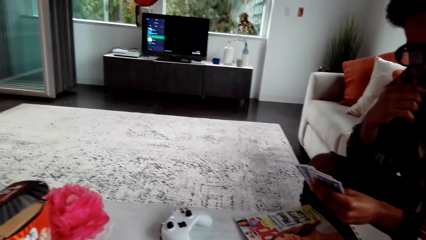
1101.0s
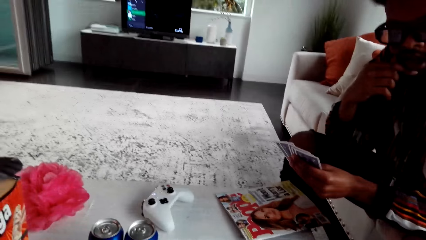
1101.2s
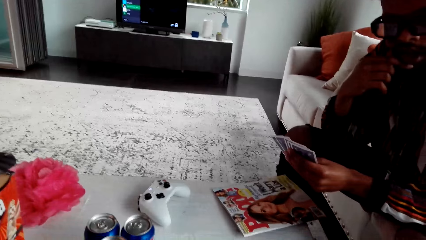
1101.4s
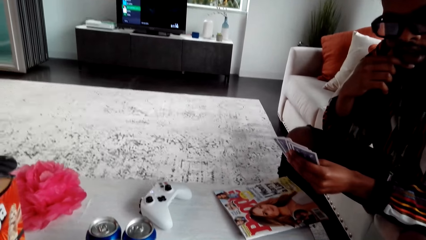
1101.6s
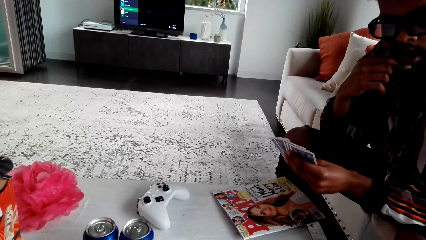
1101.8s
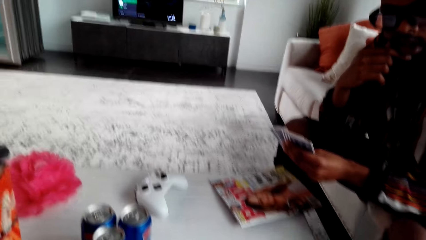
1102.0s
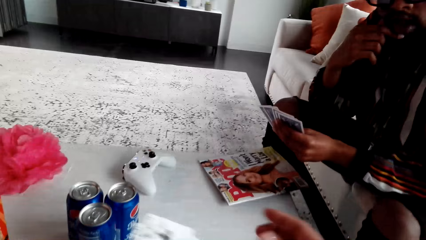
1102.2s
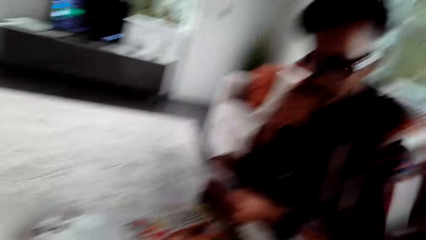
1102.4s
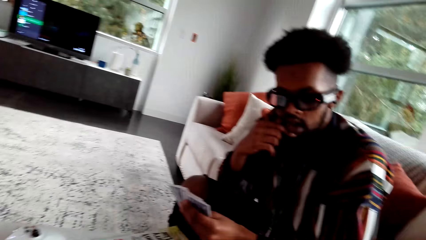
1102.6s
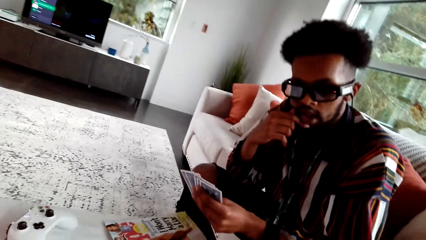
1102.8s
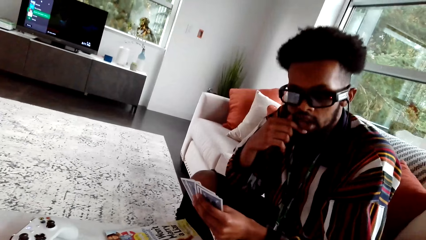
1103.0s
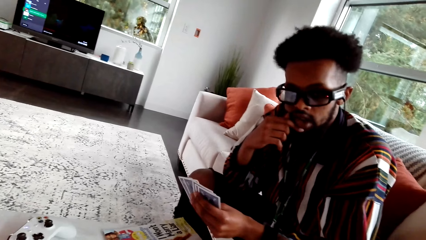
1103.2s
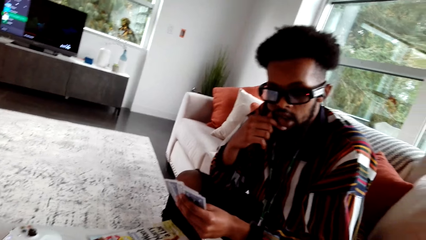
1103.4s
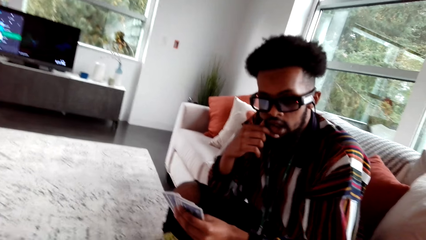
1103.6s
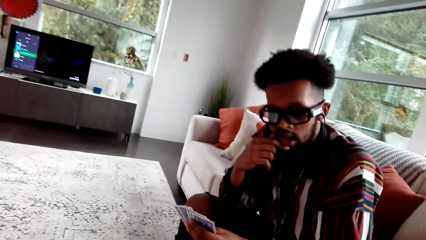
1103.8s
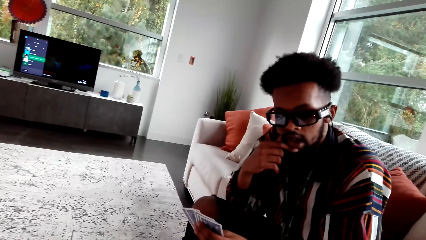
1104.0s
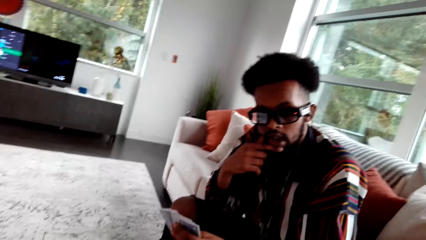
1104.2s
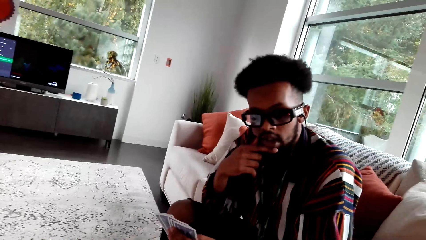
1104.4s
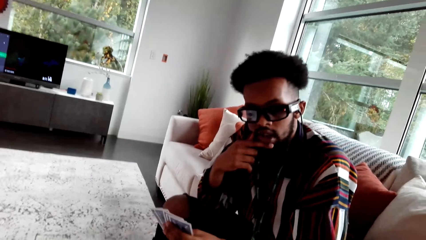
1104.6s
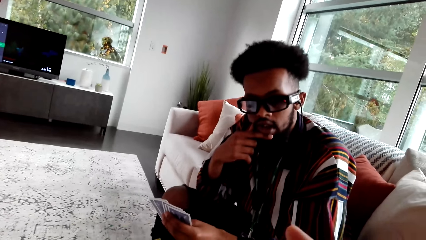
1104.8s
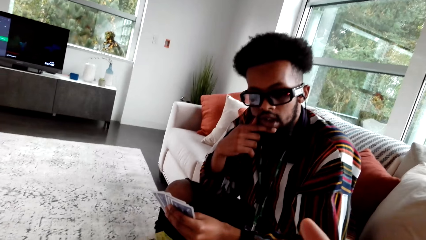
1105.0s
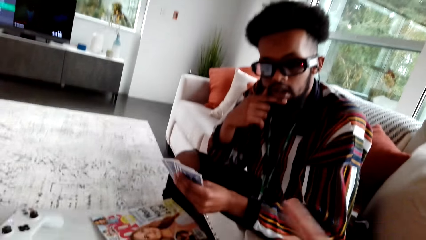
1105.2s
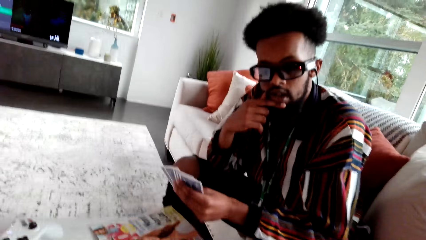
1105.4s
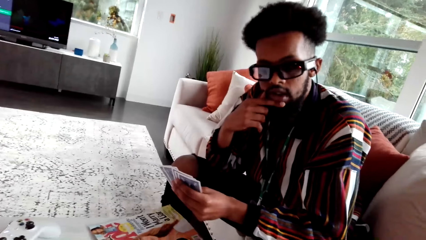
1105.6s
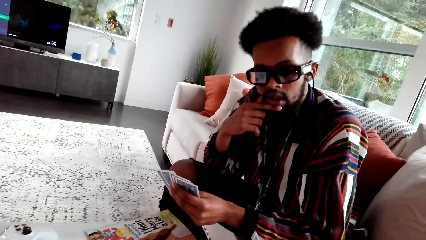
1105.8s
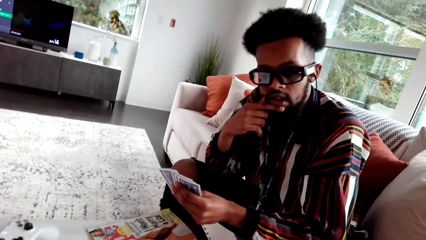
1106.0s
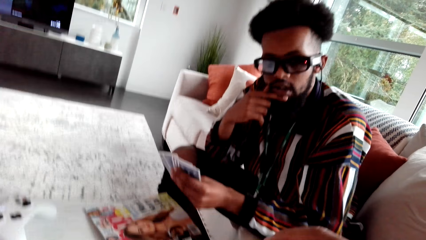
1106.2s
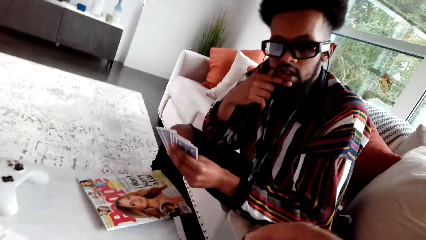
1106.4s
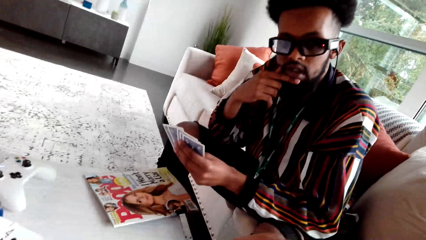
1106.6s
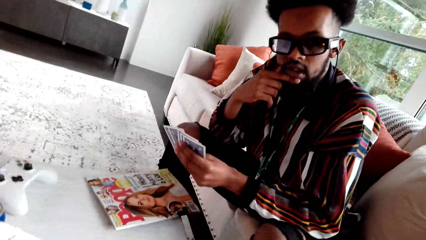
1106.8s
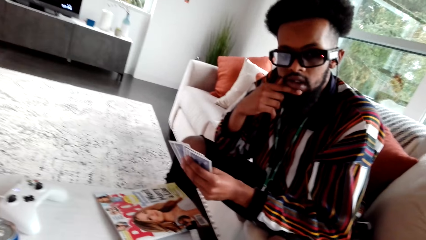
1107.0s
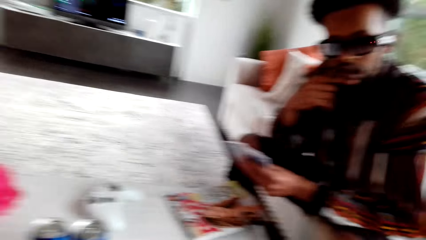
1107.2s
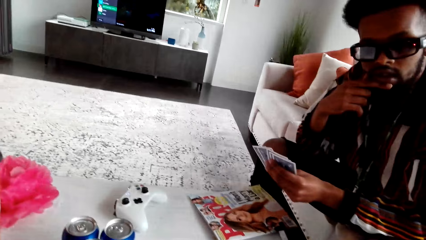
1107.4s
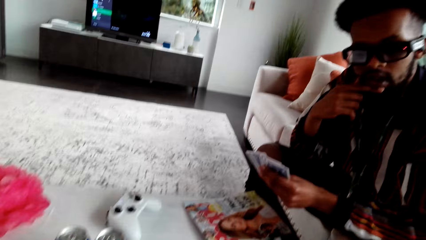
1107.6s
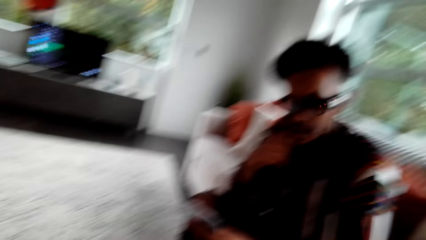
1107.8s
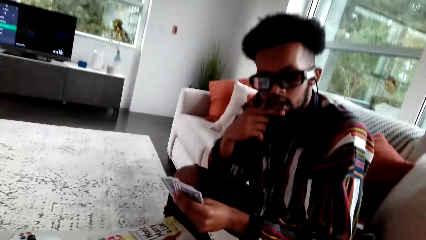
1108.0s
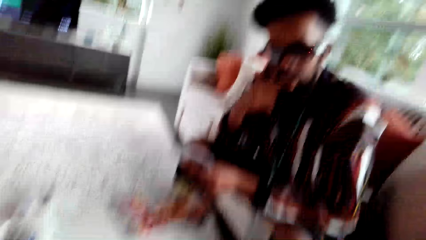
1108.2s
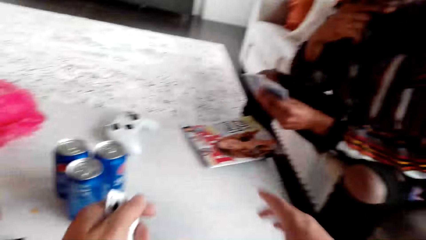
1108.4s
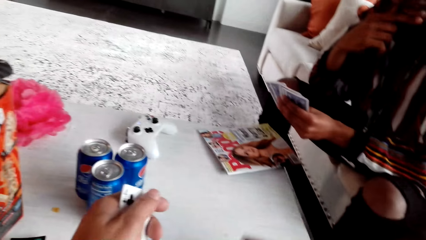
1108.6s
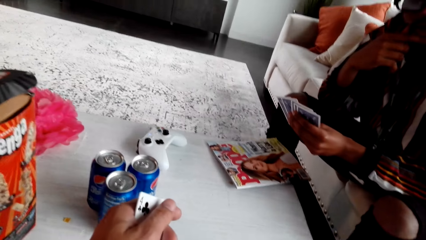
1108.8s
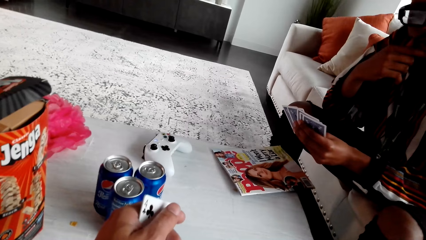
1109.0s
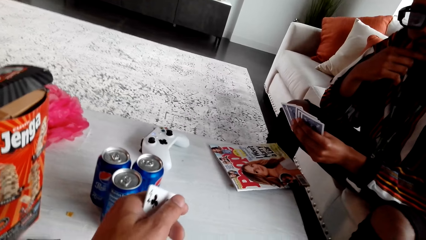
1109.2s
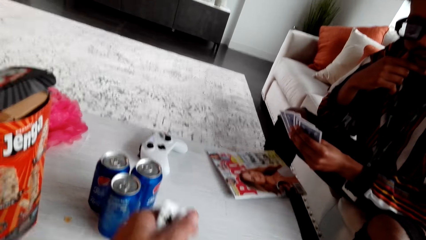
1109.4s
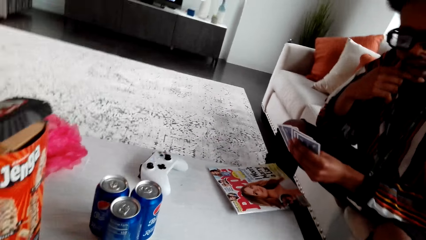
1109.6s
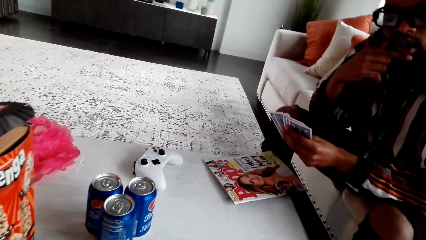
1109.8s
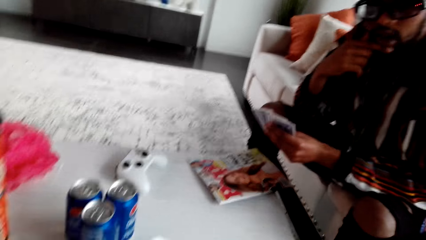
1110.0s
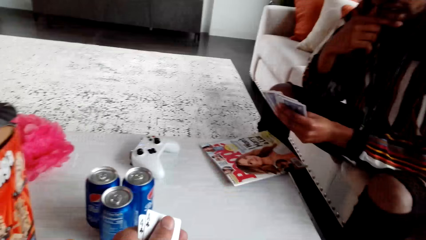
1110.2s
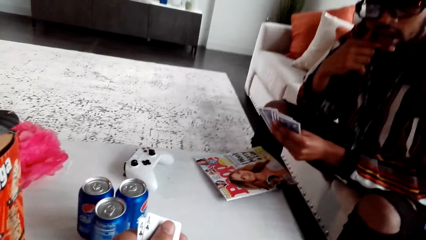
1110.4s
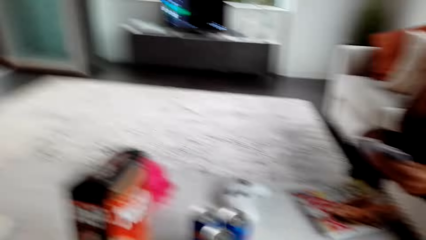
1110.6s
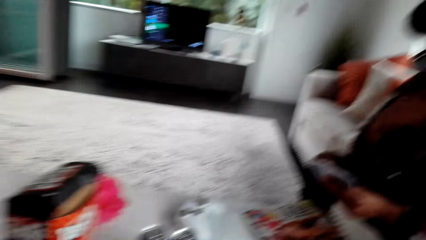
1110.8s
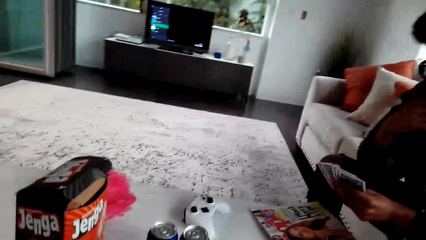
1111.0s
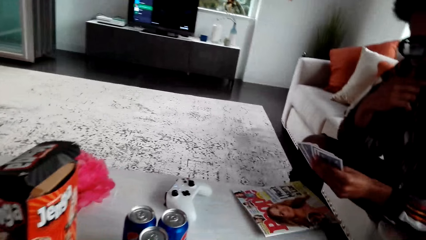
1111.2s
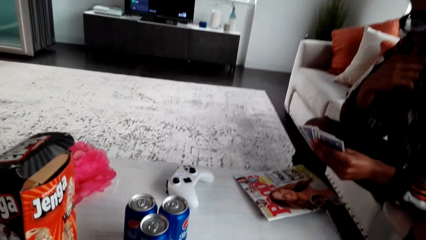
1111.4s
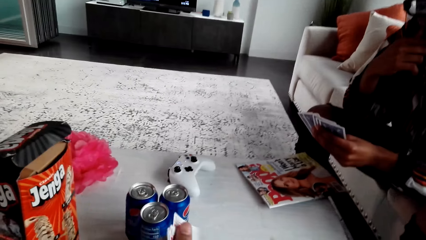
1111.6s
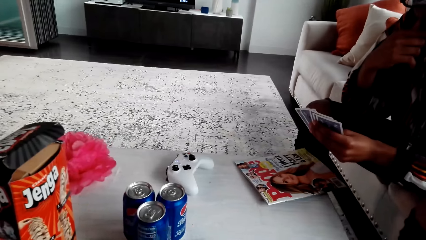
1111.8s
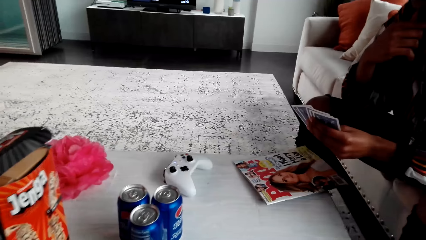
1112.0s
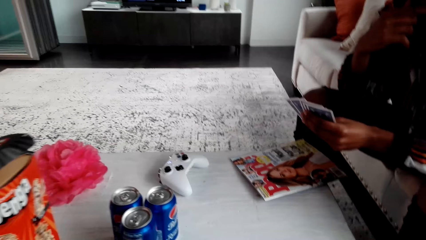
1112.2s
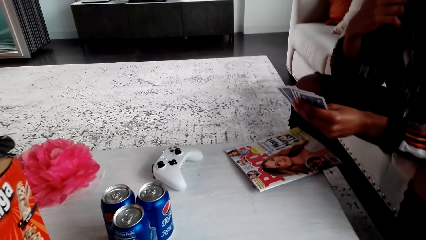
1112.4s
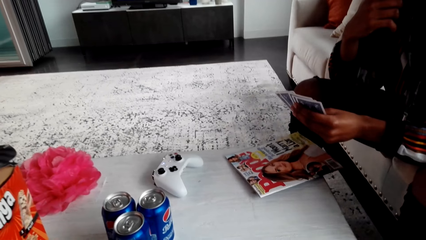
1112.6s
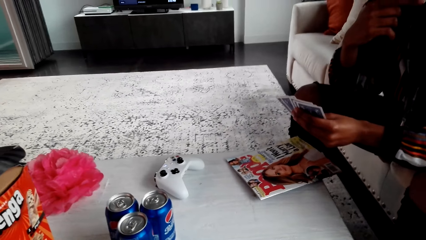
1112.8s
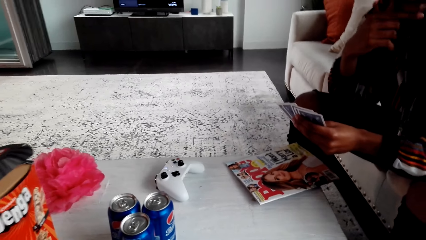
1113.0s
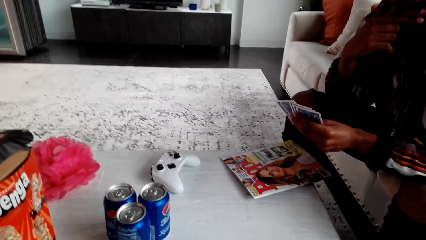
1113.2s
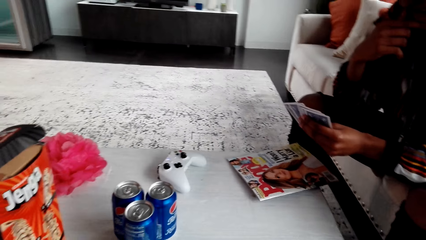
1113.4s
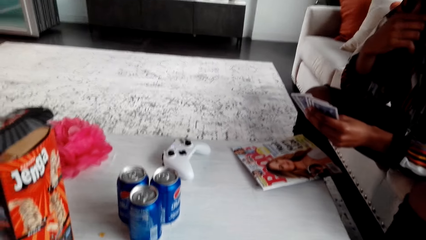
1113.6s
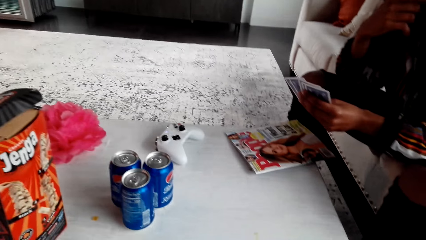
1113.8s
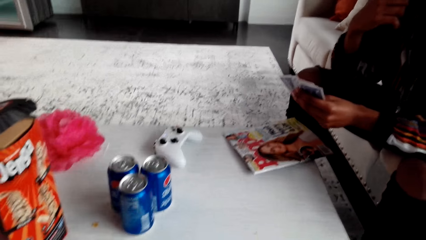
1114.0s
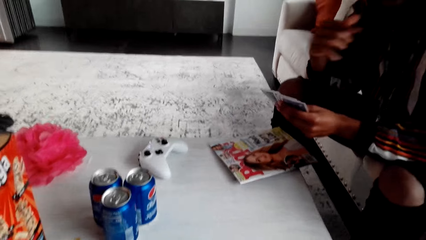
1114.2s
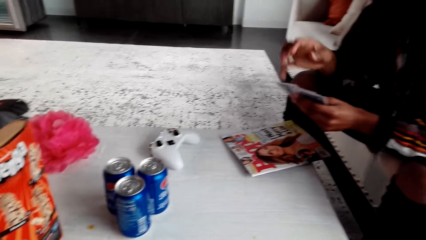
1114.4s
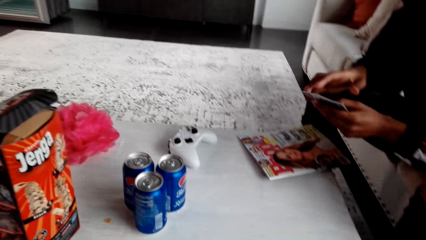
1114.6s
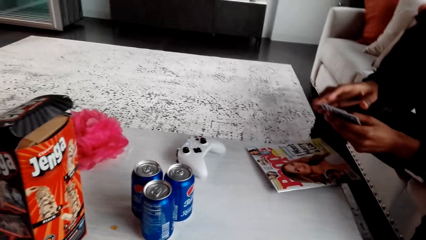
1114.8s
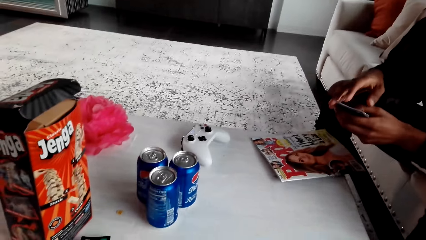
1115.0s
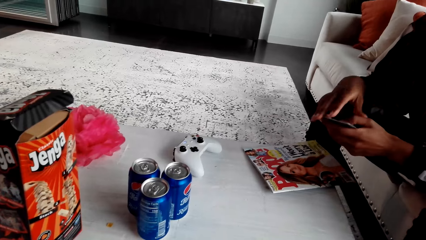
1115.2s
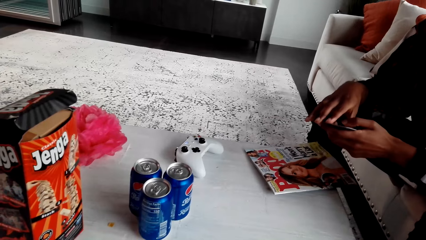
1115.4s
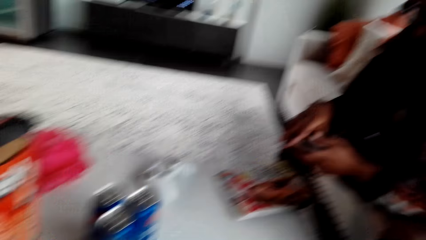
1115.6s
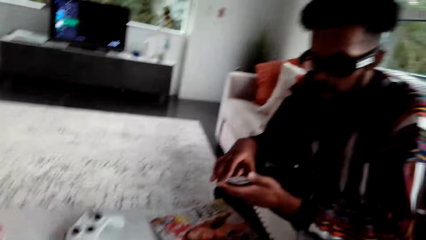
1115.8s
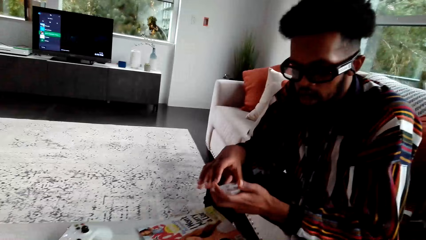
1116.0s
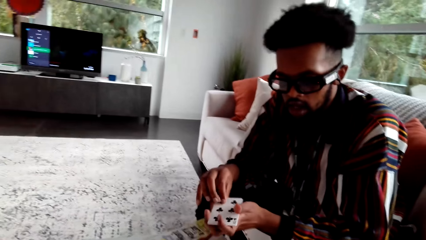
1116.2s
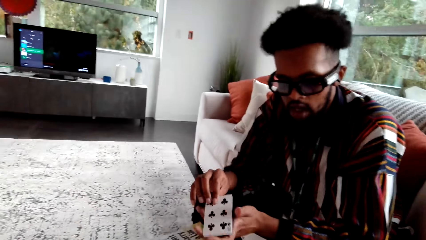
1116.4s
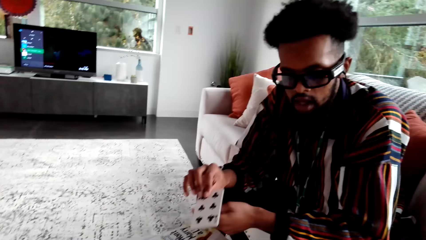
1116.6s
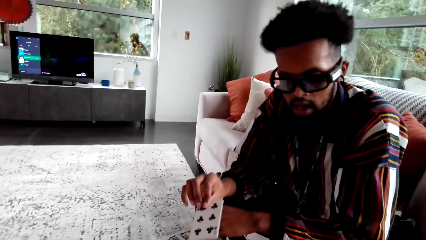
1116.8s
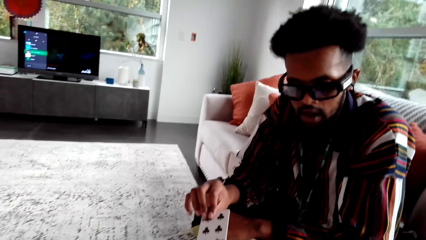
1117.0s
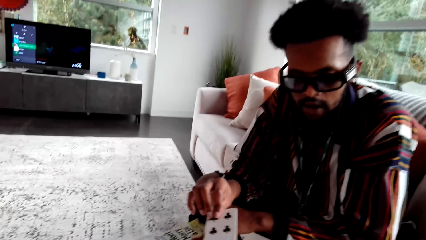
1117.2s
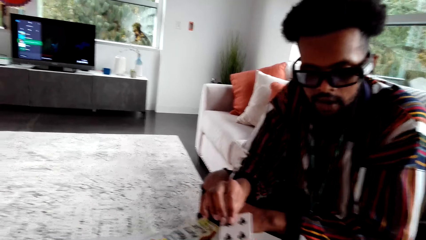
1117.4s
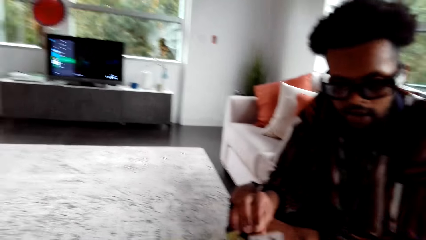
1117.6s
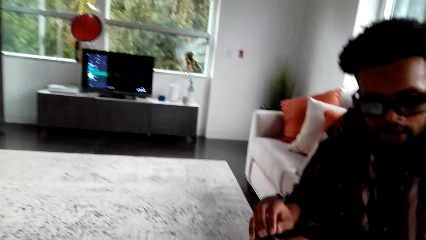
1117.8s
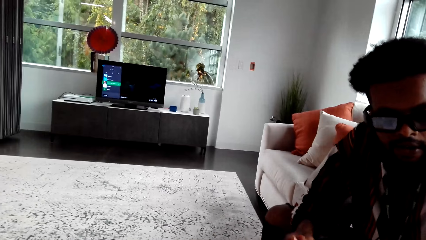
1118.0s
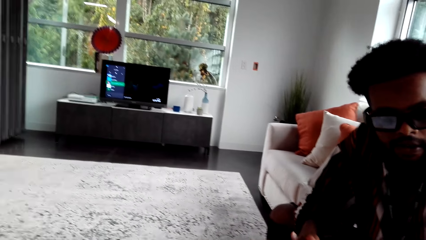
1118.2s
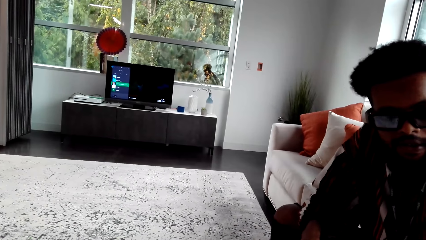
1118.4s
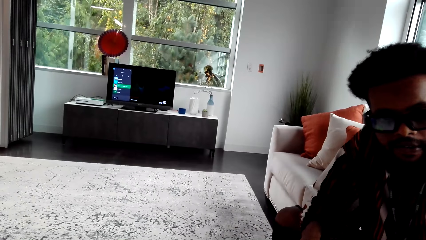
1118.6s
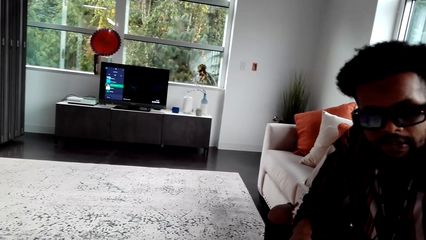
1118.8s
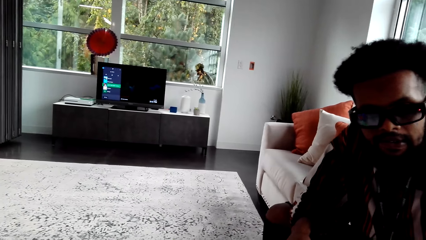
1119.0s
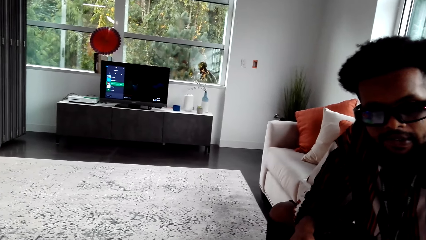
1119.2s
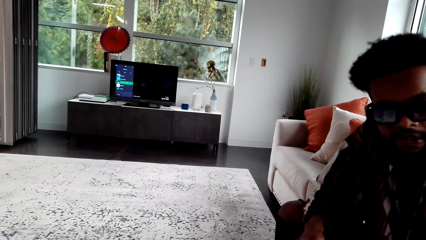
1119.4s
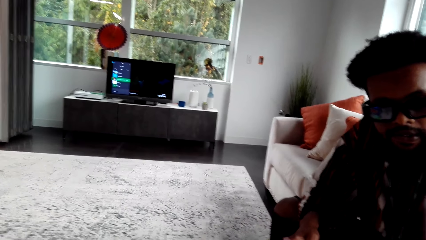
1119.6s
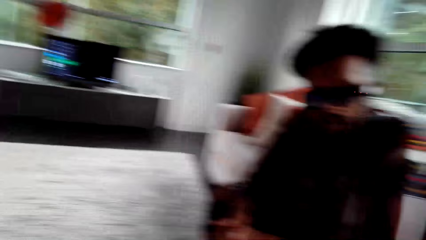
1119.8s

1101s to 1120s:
The camera wearer looks around. He speaks to a man. The man looks at the camera wearer. The camera wearer shuffles the cards in his hands. The man gives the camera wearer his cards.
